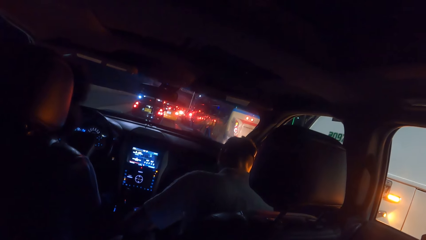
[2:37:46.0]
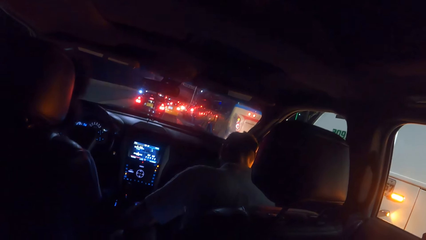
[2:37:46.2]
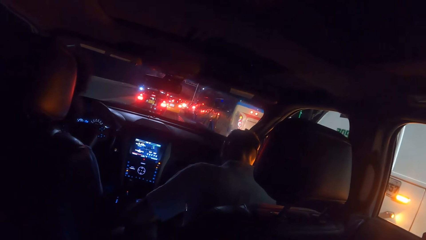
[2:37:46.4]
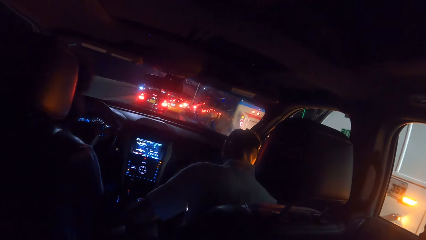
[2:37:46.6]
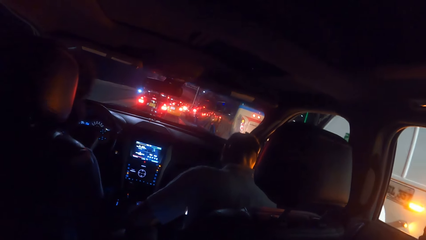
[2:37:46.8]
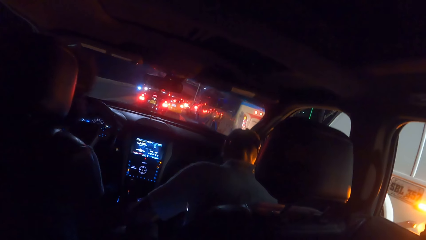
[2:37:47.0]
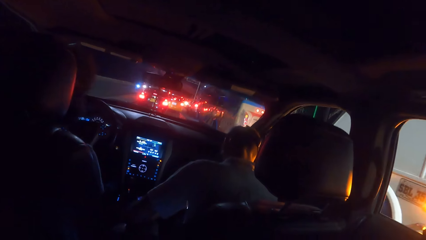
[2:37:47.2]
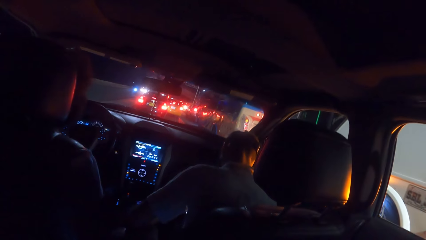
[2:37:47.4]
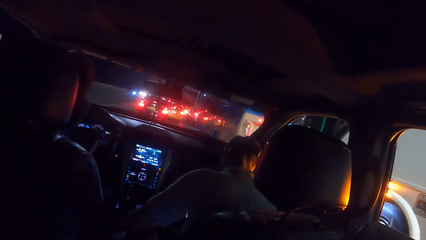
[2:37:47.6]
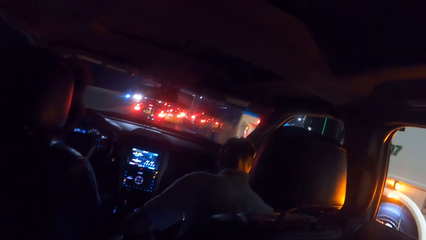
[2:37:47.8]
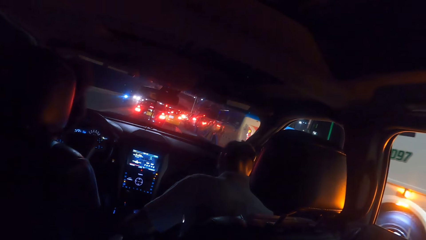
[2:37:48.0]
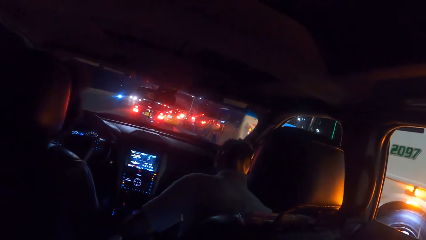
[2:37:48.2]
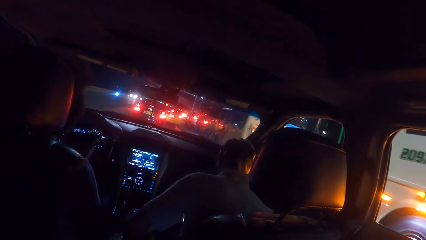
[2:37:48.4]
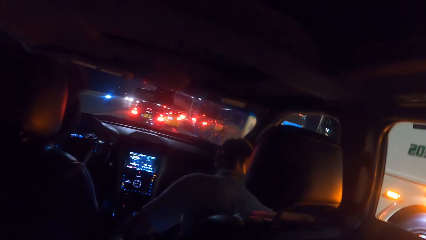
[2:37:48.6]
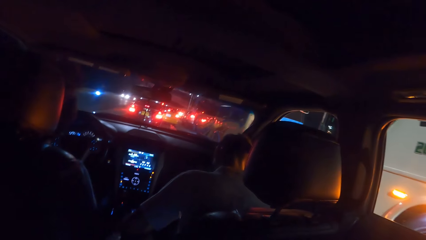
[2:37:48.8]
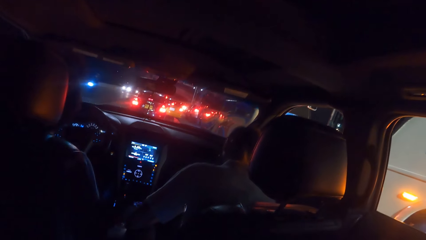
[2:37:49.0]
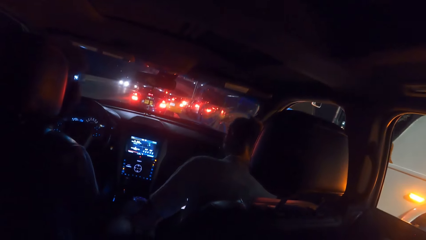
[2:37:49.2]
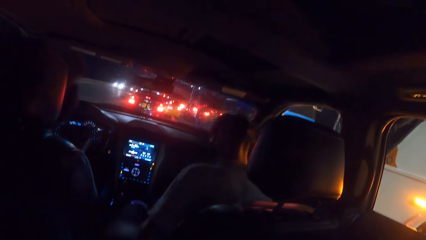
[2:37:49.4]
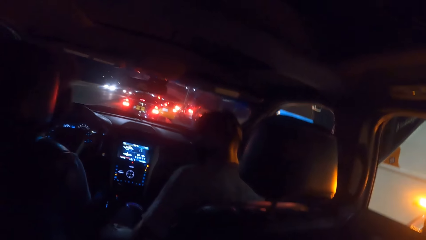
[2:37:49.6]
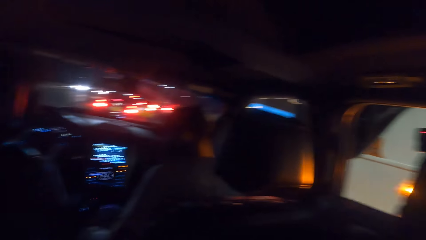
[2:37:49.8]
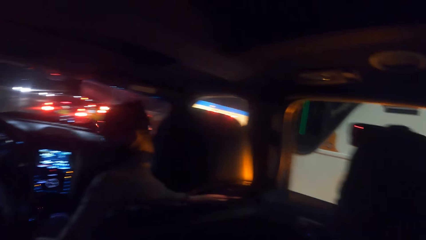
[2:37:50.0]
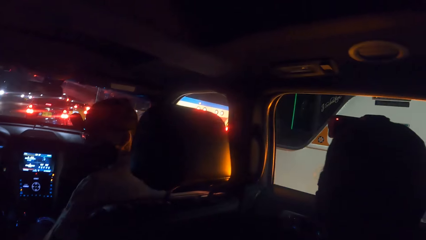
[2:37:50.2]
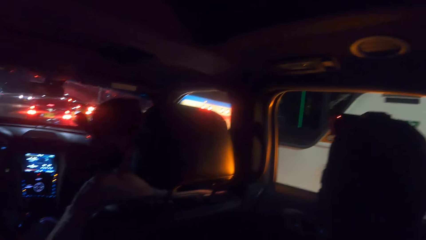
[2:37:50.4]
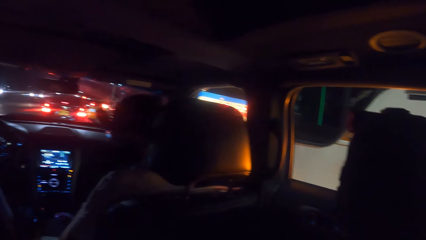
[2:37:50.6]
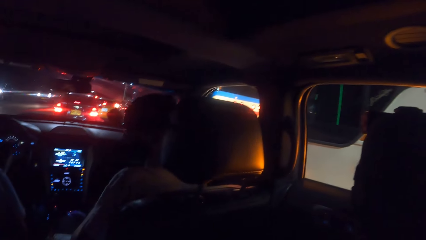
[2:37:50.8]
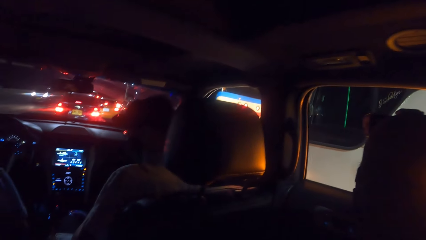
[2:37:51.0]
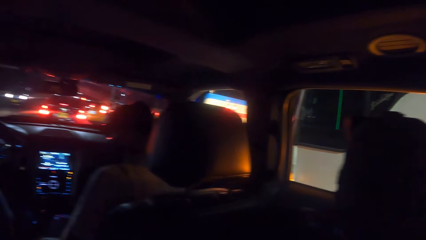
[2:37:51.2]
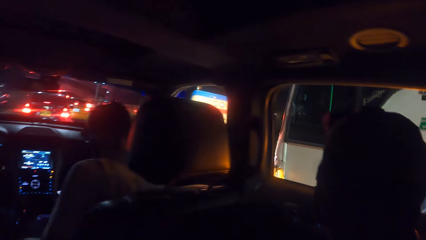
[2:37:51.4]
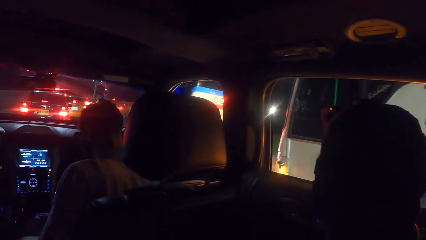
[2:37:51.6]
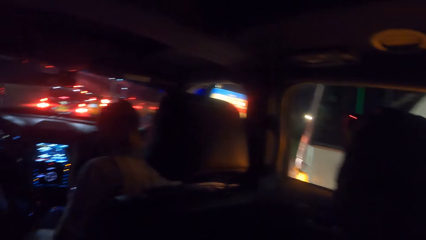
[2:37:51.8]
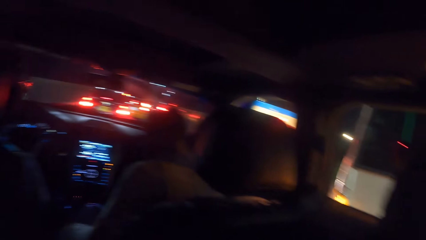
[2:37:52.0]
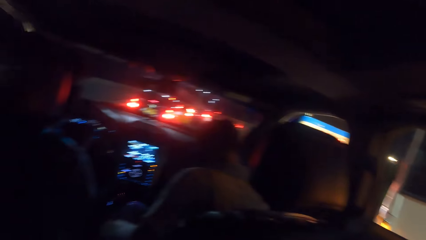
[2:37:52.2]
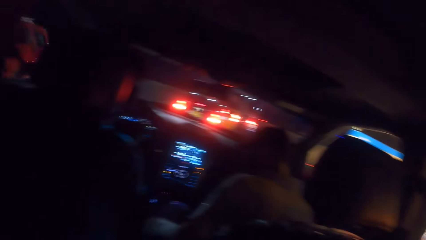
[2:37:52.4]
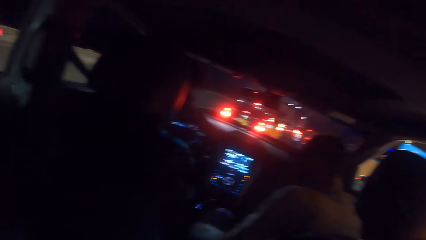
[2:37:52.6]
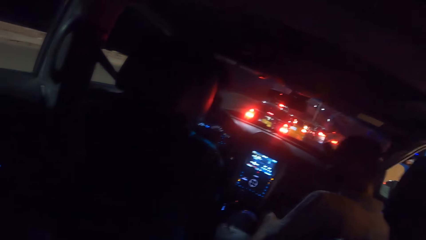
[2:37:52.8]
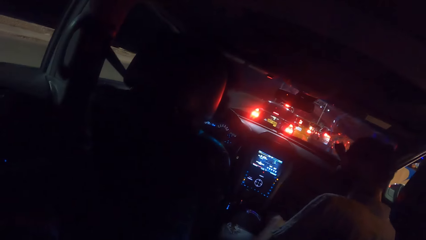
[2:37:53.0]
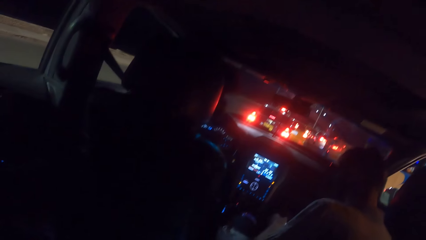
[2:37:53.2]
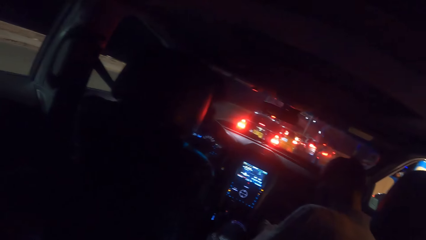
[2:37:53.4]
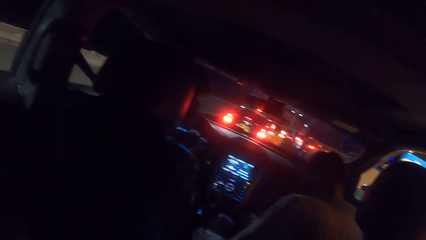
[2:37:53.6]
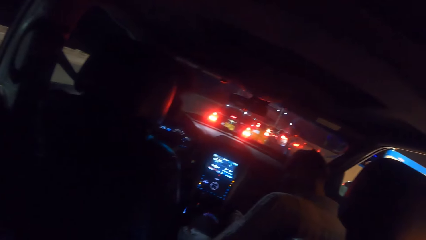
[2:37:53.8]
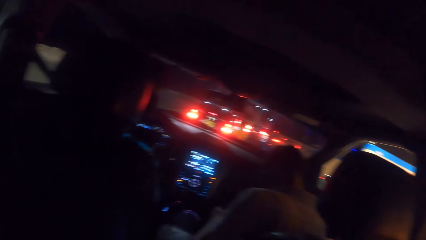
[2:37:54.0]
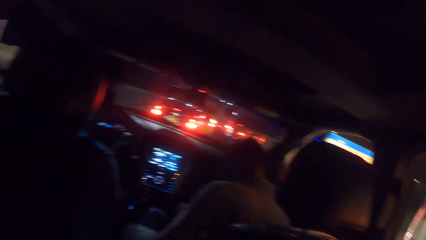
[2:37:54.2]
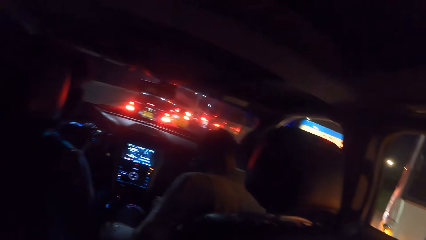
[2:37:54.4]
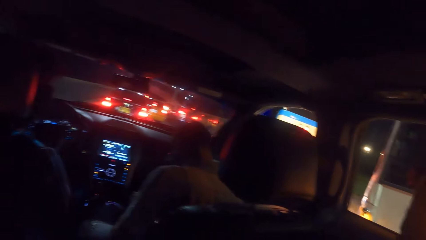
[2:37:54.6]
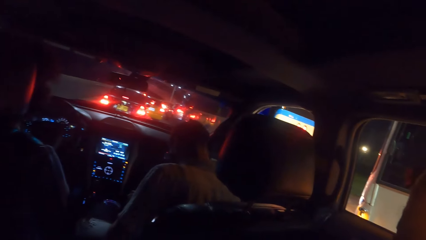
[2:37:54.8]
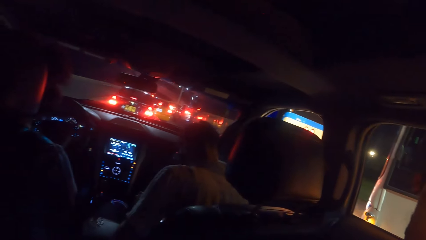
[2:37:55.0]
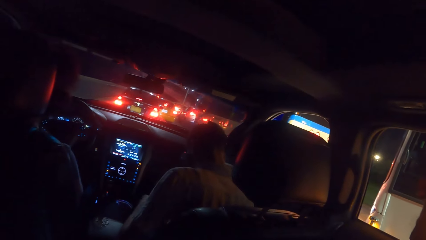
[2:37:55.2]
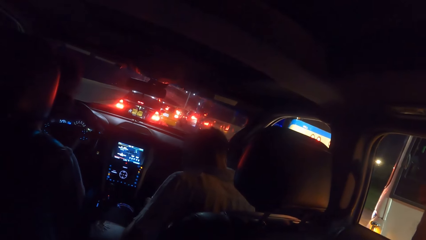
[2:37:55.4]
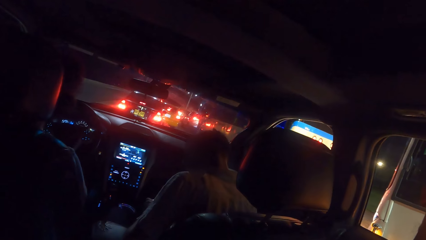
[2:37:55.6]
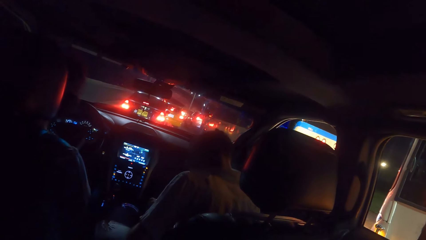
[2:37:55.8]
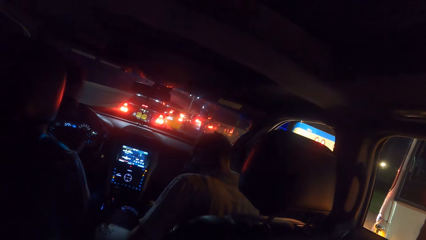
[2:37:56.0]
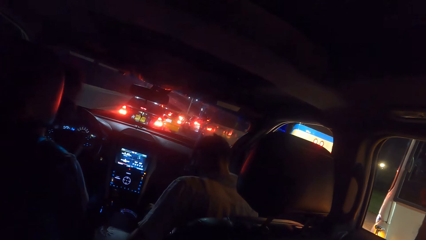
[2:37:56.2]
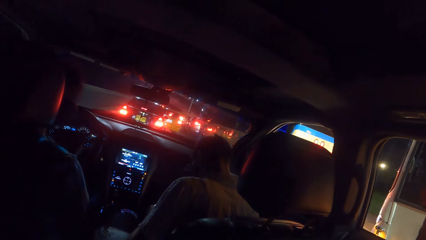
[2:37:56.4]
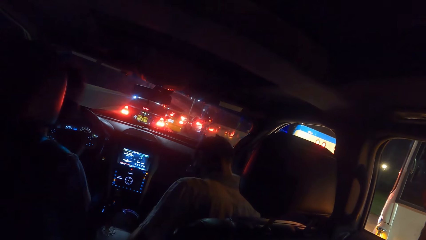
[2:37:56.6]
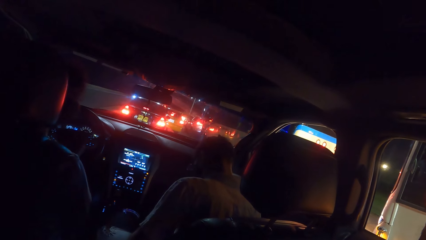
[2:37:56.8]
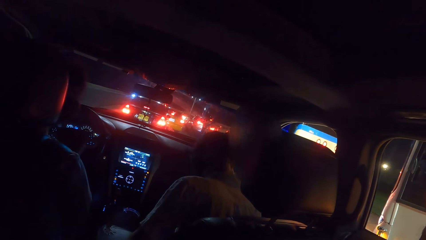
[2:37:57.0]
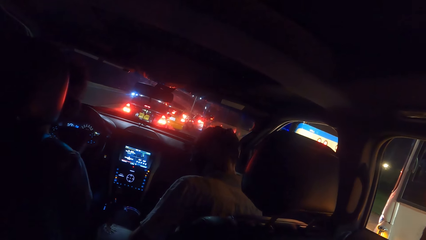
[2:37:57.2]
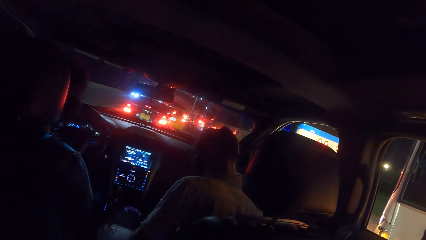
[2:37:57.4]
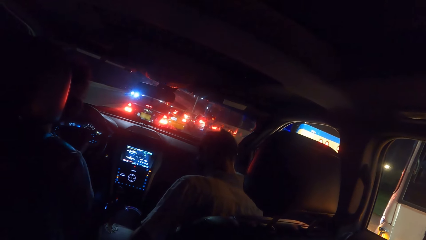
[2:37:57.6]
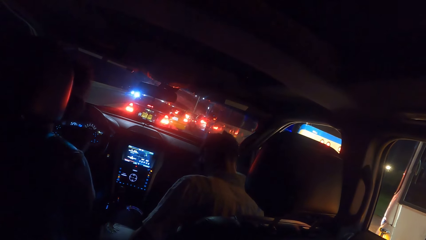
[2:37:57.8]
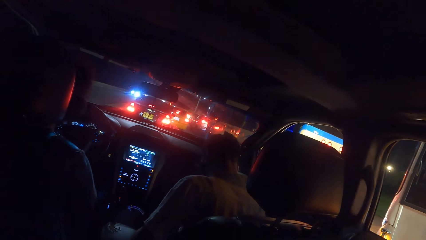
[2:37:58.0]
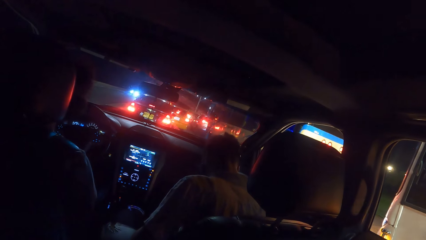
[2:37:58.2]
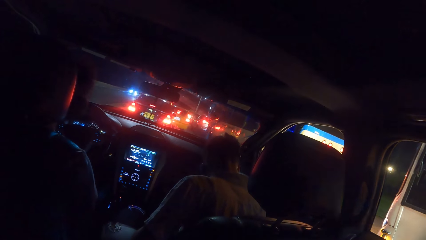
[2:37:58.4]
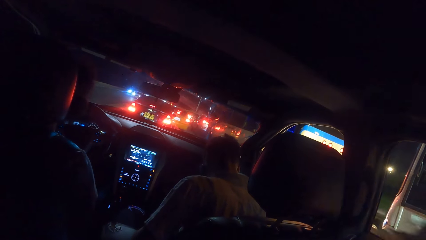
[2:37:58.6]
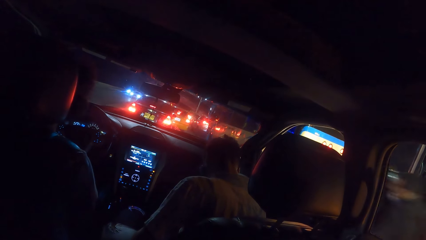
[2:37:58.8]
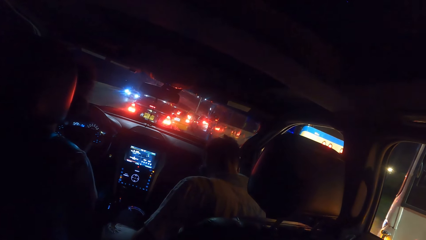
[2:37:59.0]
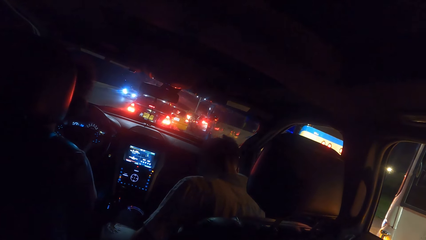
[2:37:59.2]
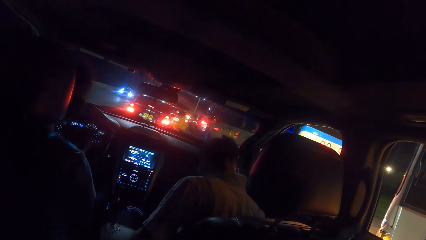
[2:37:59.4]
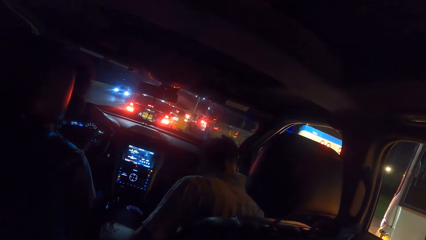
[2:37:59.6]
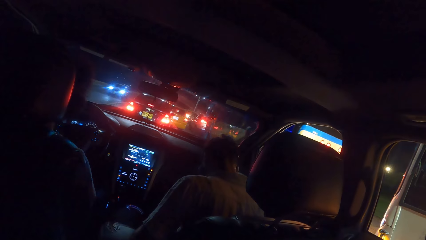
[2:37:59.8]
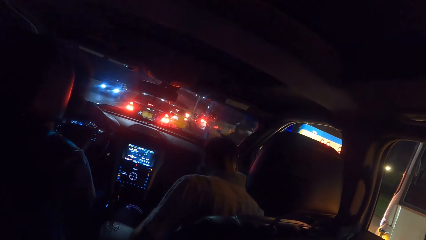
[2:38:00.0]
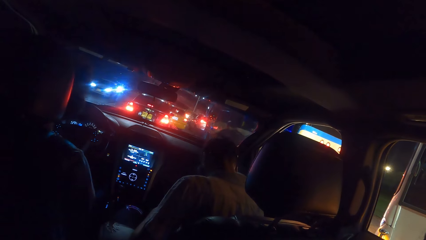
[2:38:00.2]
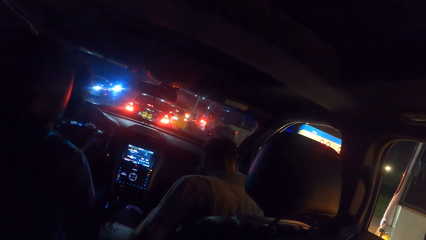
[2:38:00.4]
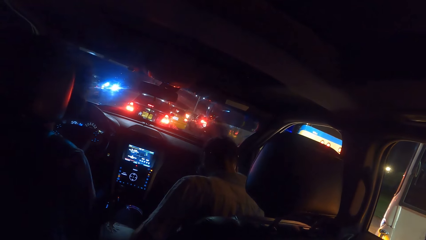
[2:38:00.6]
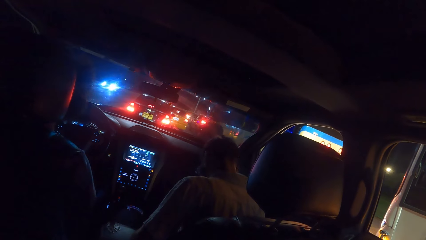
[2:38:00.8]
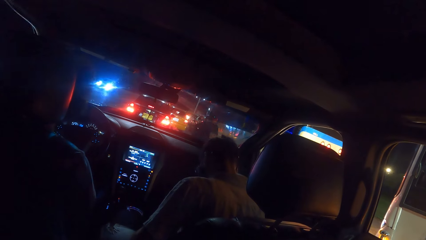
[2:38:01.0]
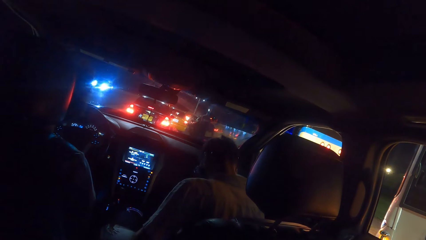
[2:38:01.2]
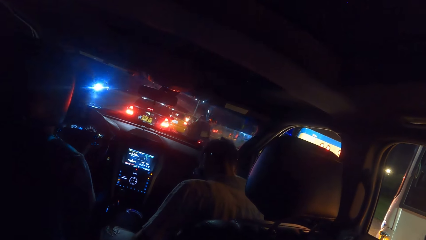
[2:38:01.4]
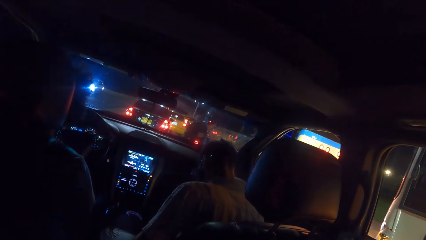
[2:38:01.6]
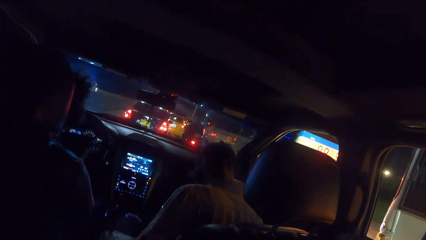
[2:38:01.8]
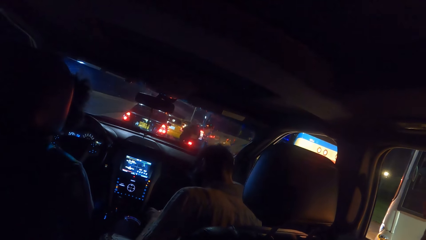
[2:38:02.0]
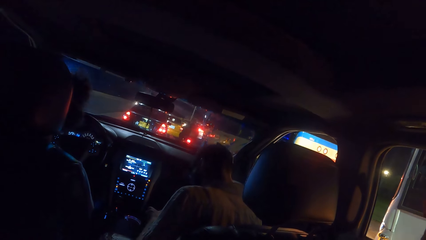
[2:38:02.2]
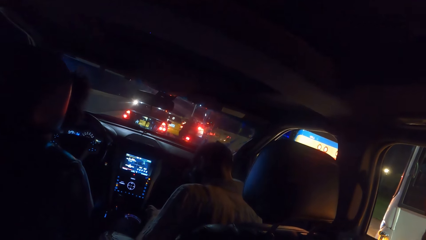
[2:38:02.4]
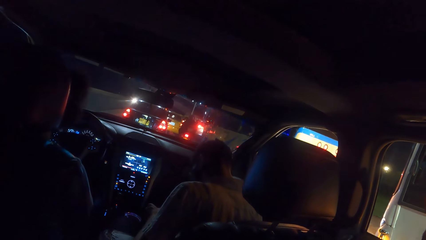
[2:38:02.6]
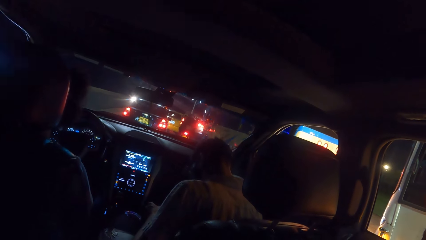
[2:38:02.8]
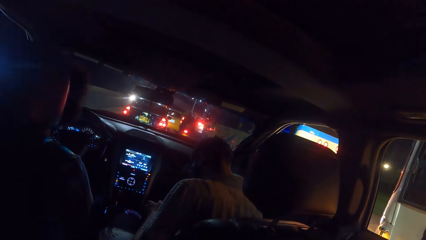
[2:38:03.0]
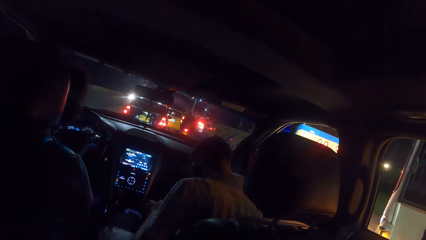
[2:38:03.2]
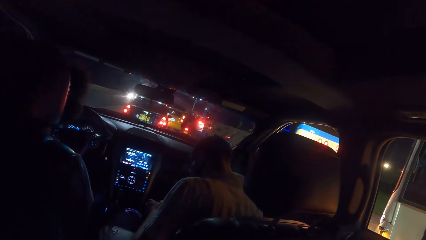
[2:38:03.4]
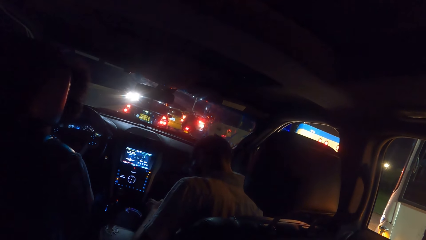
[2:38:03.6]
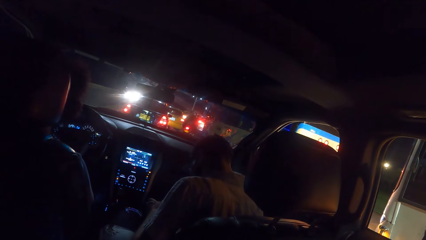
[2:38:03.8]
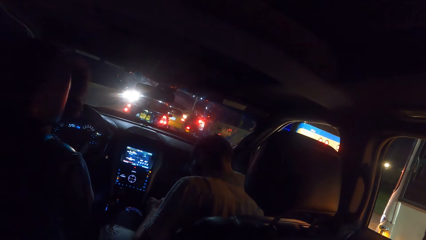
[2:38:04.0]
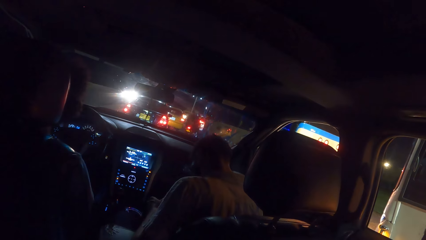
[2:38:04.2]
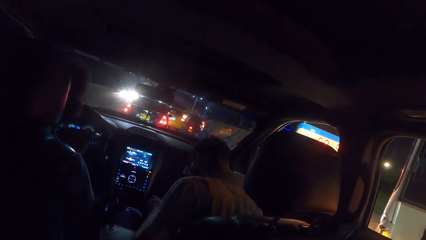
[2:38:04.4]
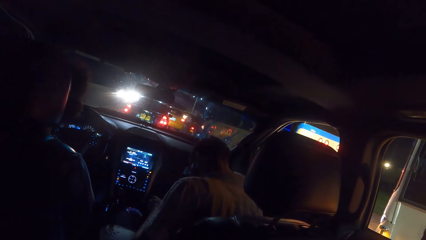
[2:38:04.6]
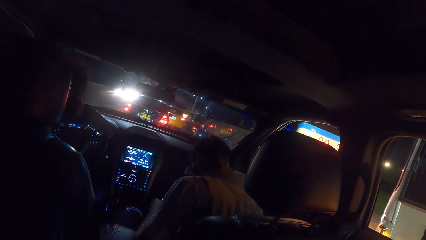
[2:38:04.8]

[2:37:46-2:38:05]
The man operates a phone with his hands. Another man stops the car in traffic. Another man rides a motorcycle past the camera wearer.
